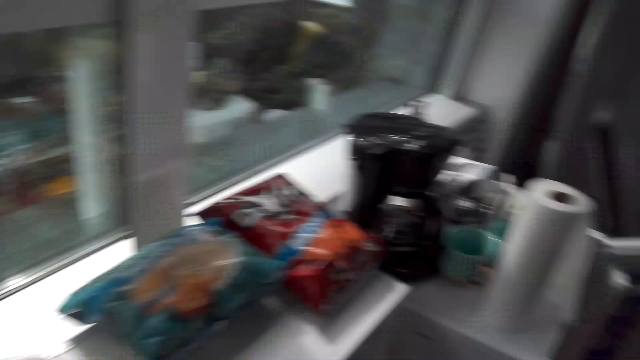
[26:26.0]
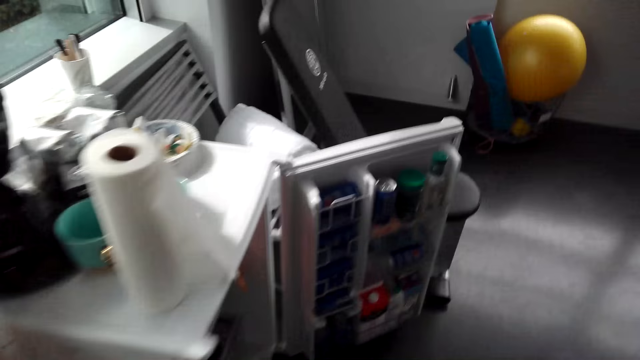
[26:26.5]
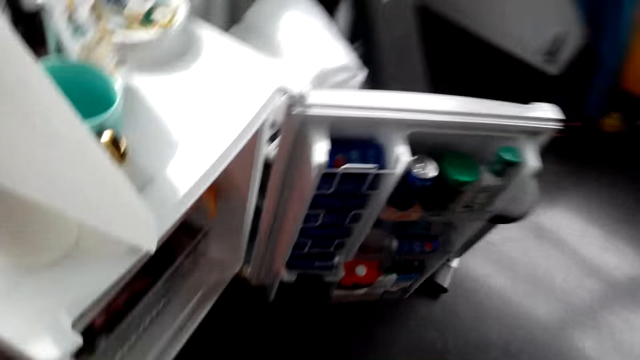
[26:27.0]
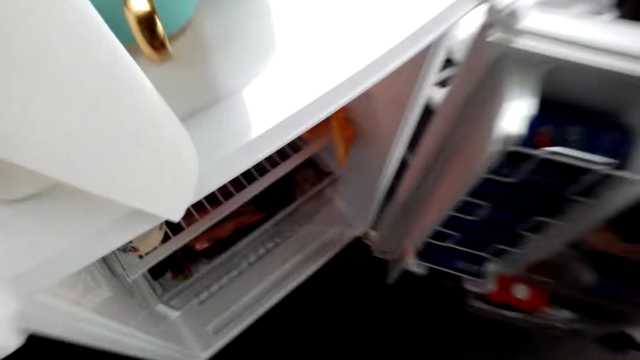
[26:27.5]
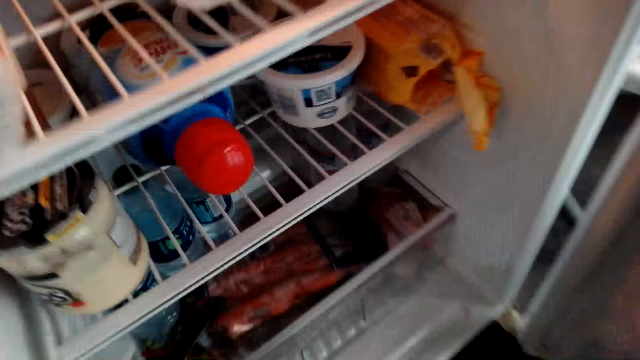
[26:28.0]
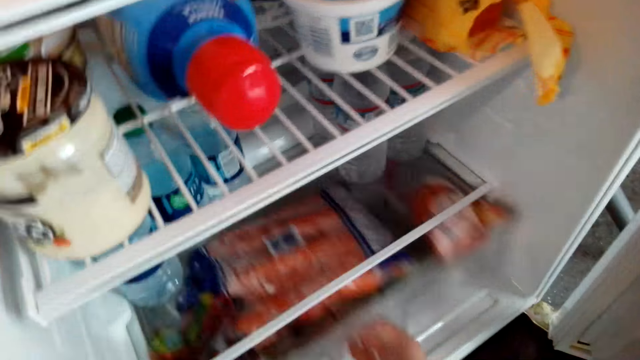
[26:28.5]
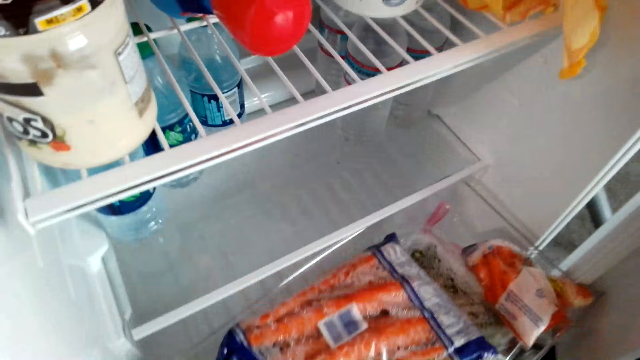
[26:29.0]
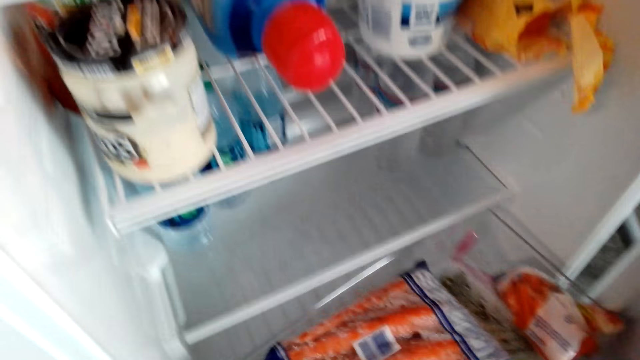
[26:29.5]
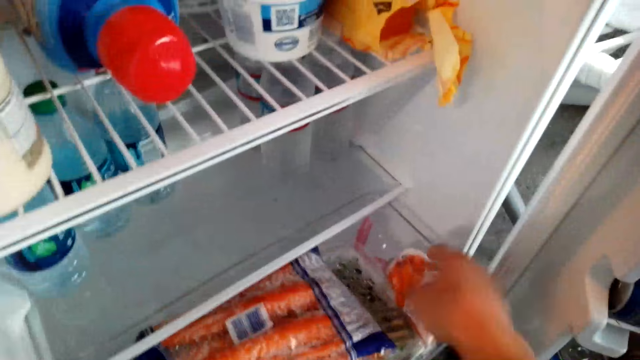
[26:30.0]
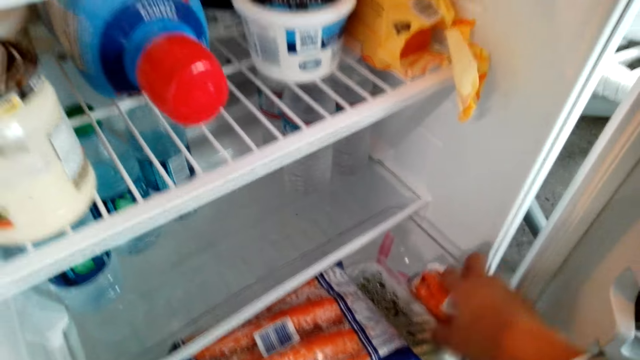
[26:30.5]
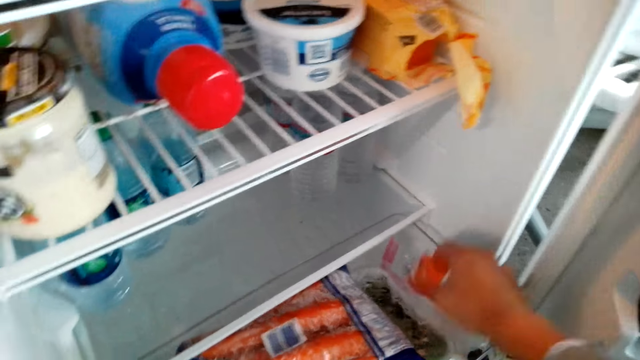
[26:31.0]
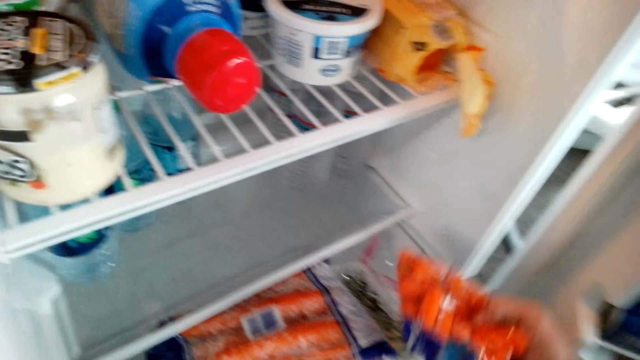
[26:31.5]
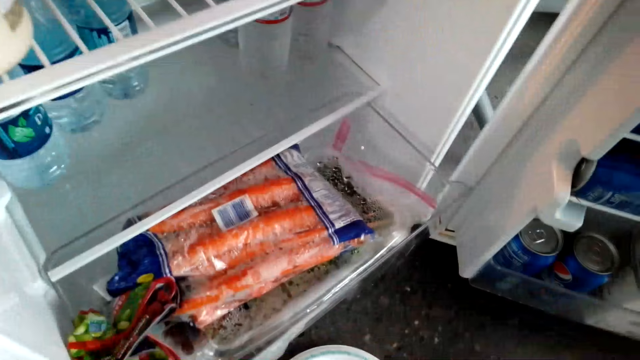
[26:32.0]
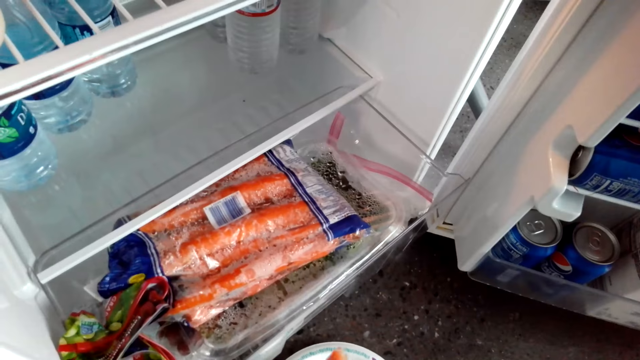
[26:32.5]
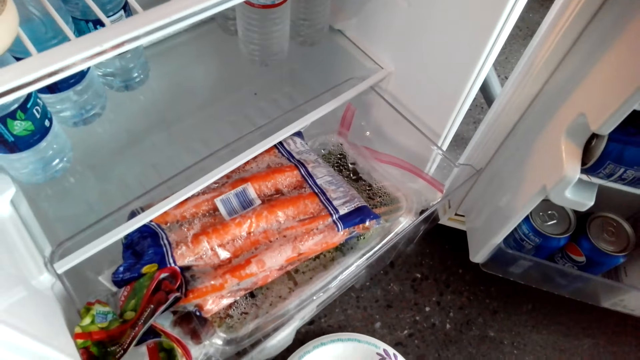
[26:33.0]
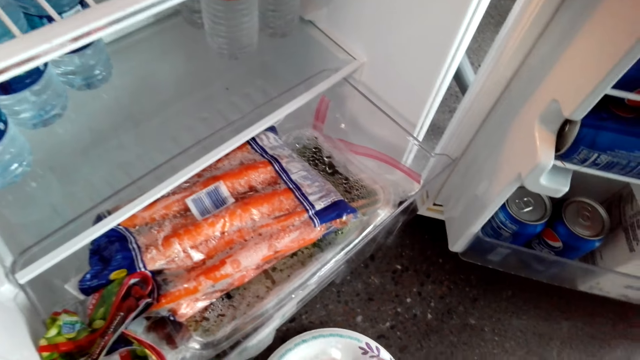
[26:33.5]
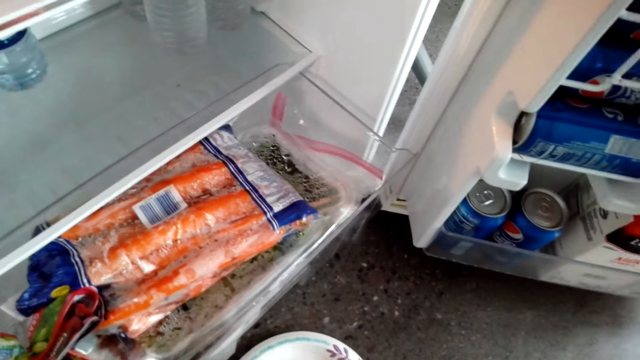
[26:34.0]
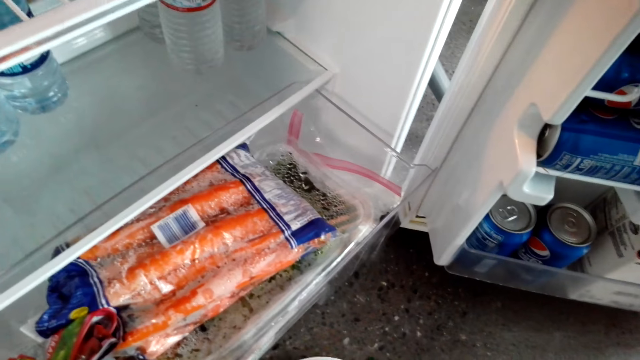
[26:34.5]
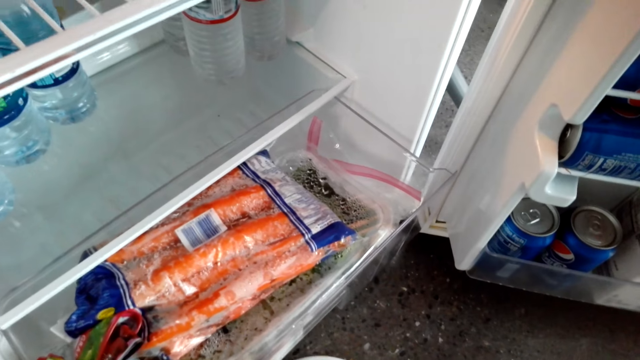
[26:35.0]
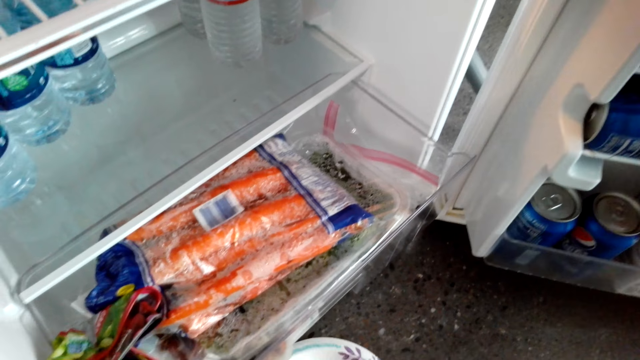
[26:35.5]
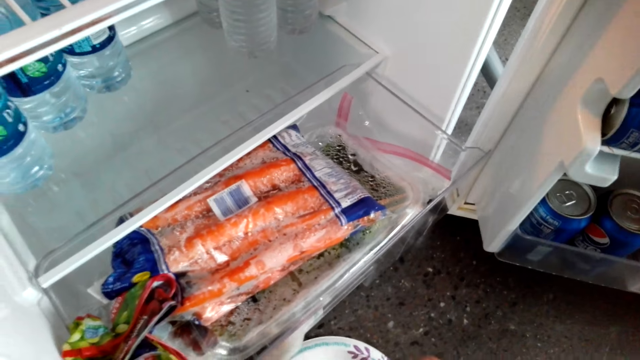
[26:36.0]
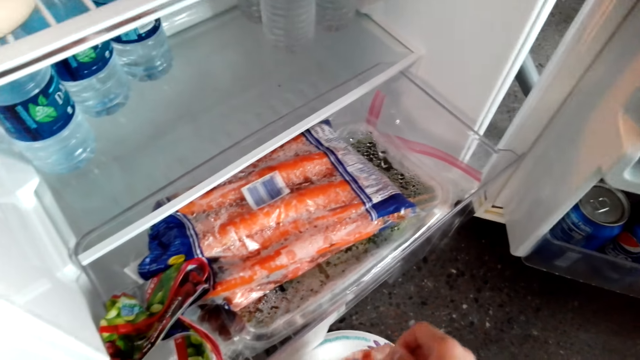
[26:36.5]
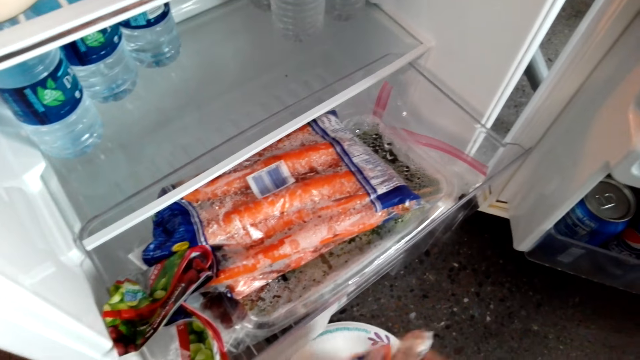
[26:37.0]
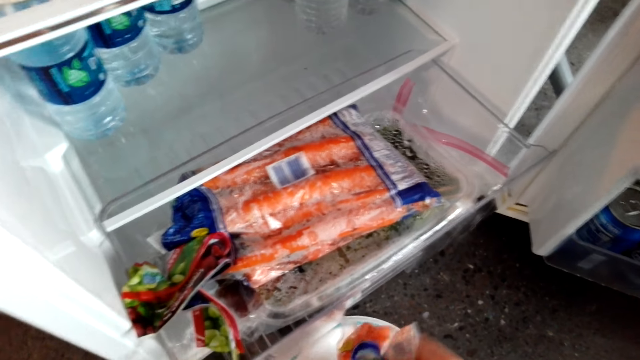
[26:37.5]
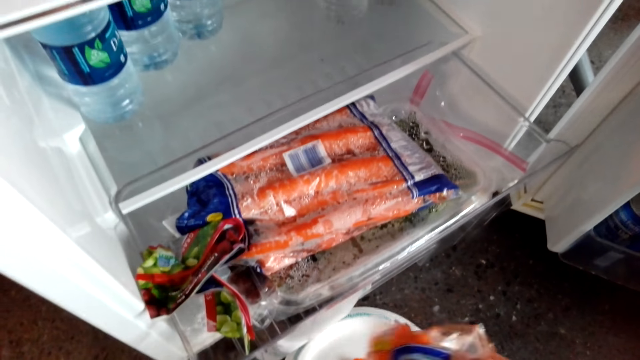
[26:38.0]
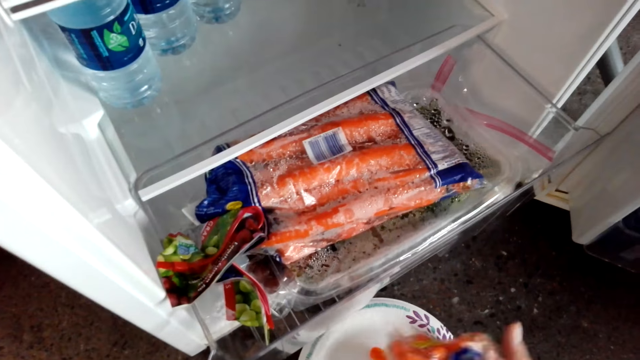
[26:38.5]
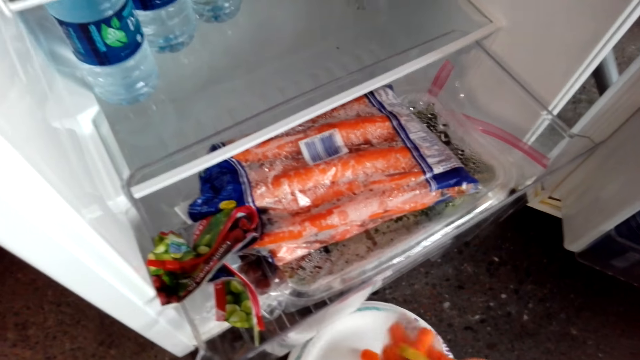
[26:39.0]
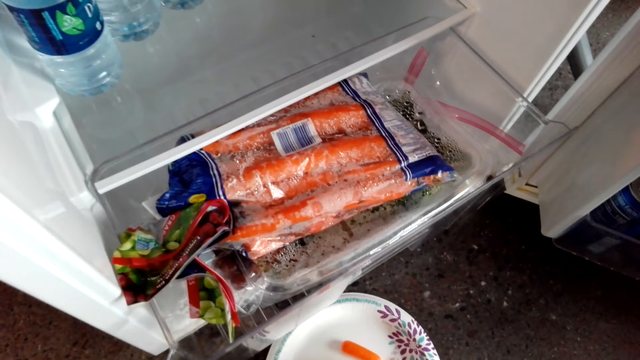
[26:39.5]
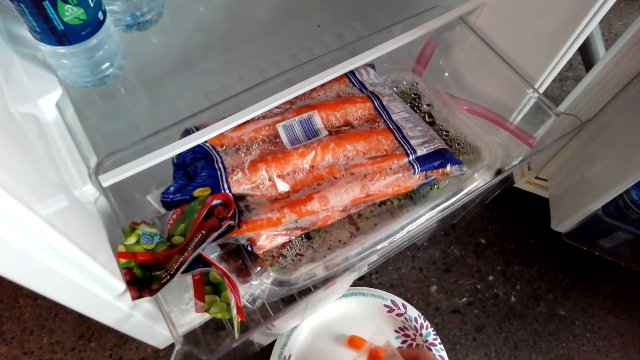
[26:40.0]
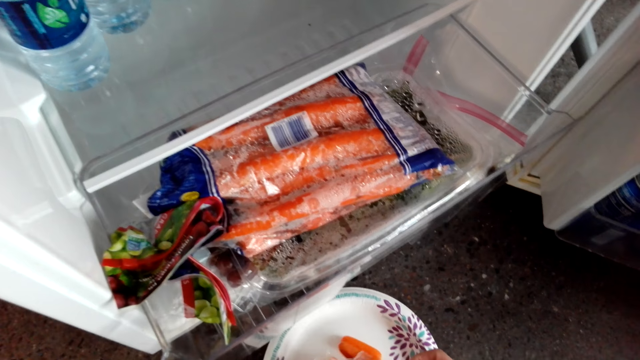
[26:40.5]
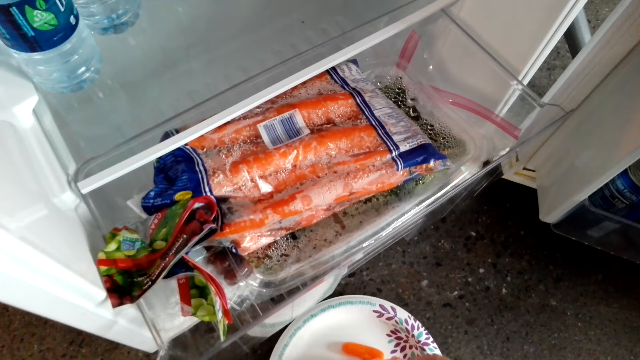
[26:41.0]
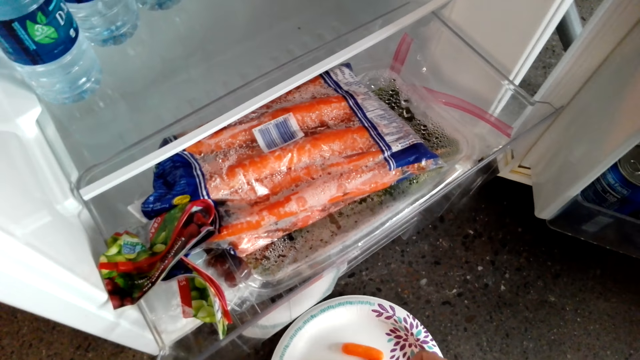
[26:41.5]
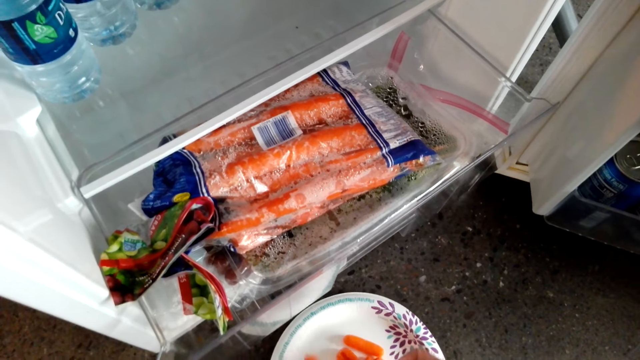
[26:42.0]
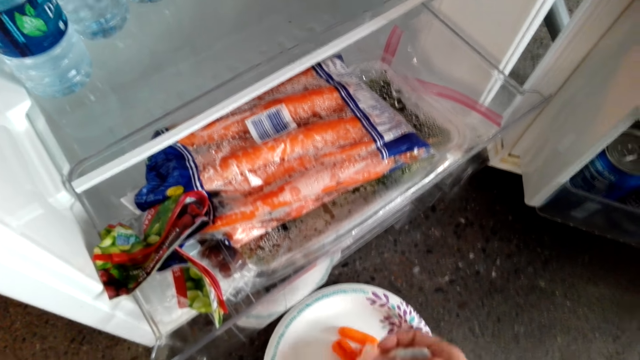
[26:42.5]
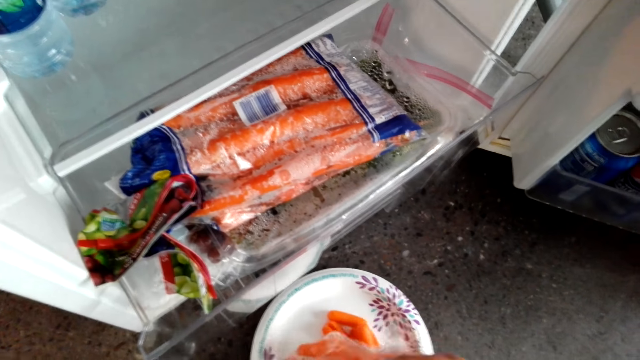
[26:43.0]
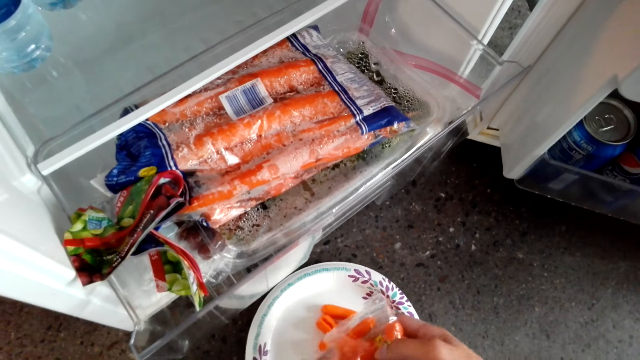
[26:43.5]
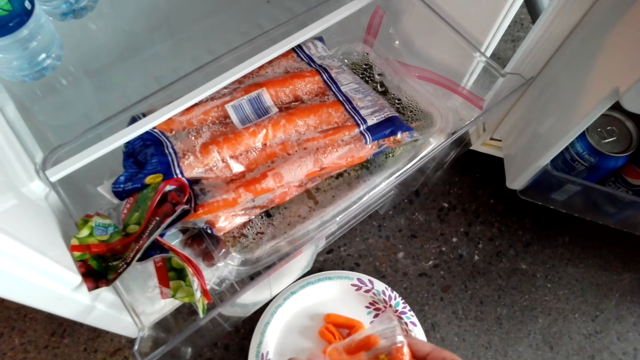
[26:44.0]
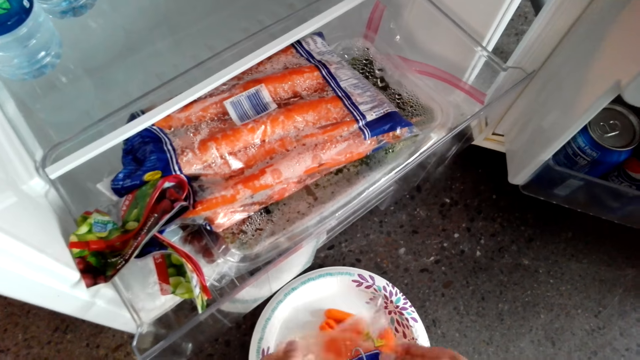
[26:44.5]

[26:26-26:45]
The camera wearer opens the drawer of the fridge. They remove a packet of carrots. They put the pieces of carrots on the plate.

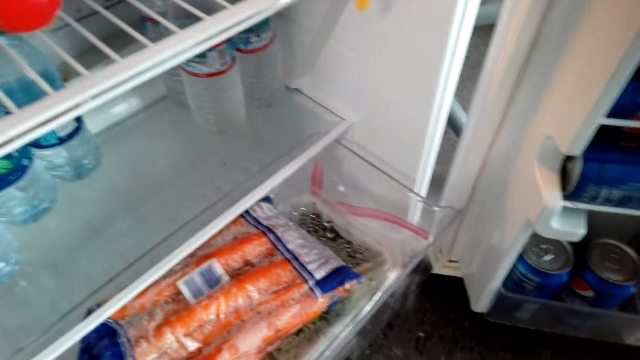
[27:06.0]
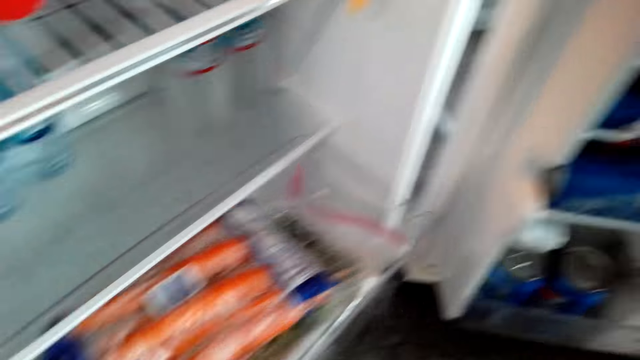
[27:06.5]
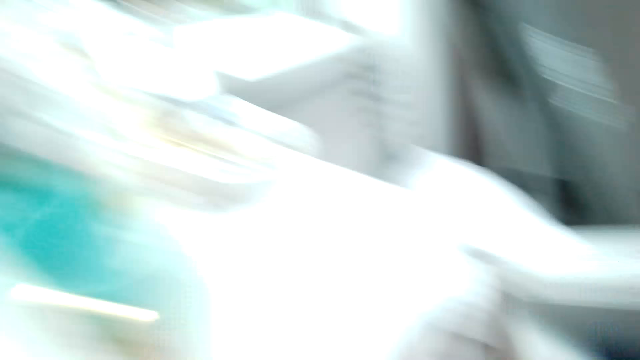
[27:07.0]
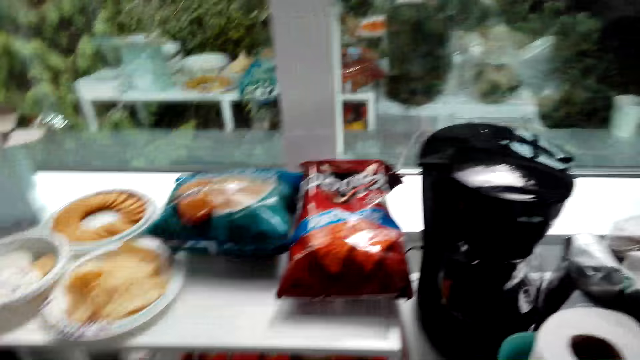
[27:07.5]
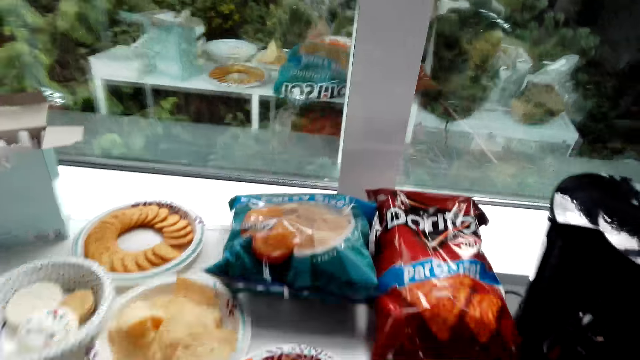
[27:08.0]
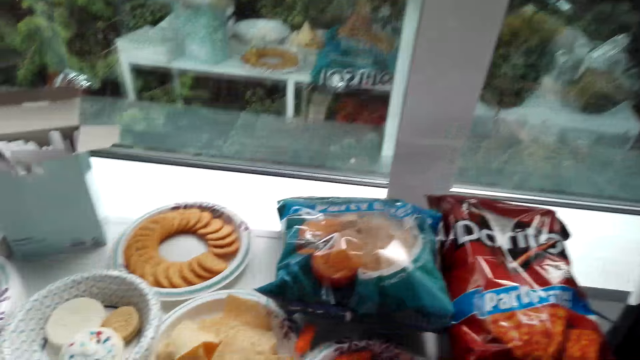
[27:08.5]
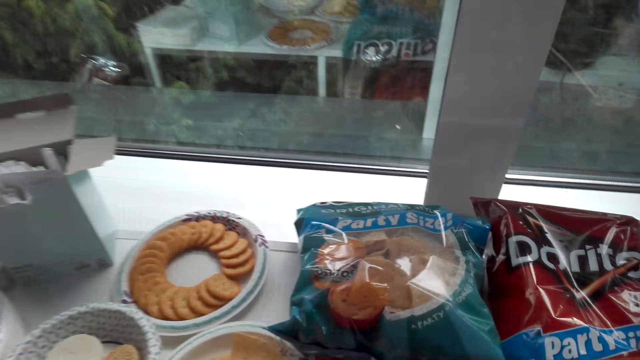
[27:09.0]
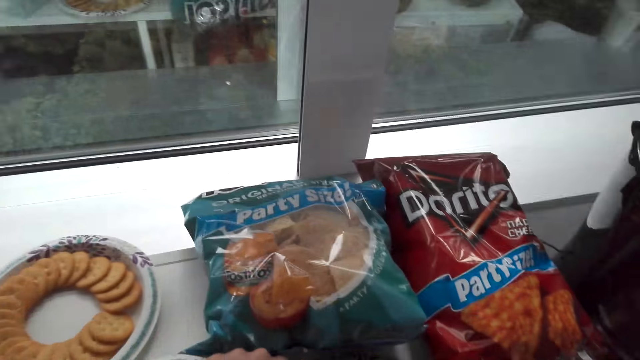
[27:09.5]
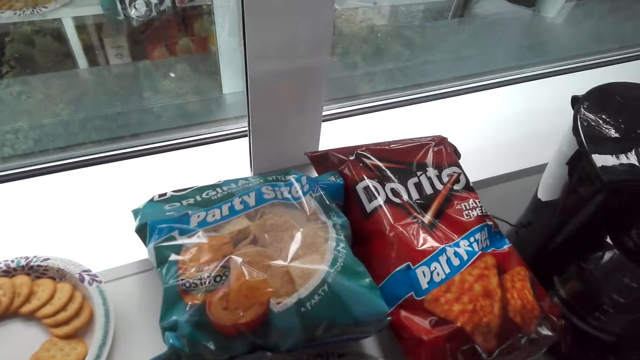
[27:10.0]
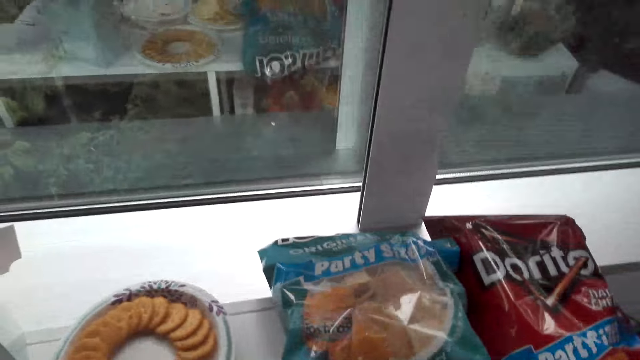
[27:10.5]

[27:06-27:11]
The camera wearer stands up. They look around.
